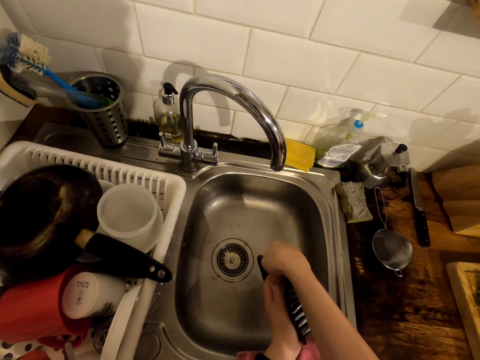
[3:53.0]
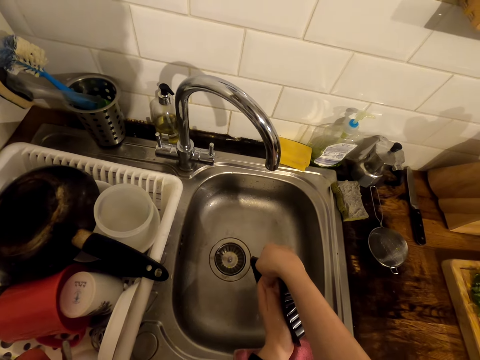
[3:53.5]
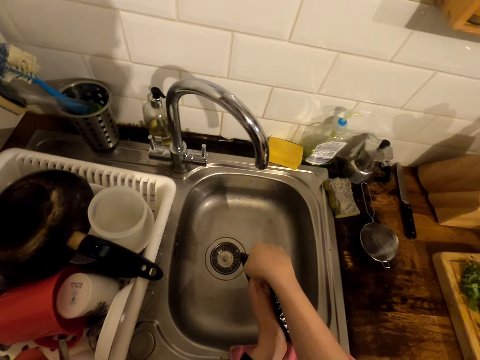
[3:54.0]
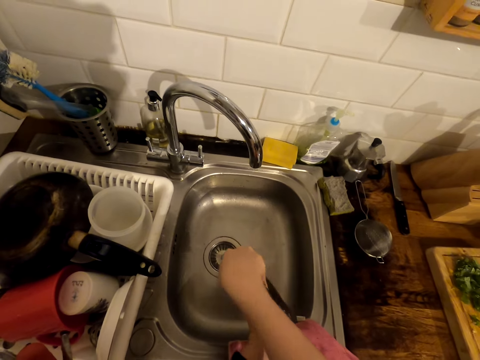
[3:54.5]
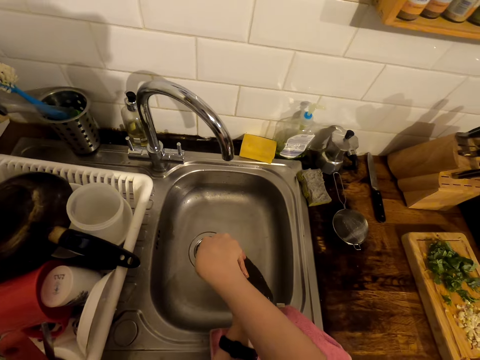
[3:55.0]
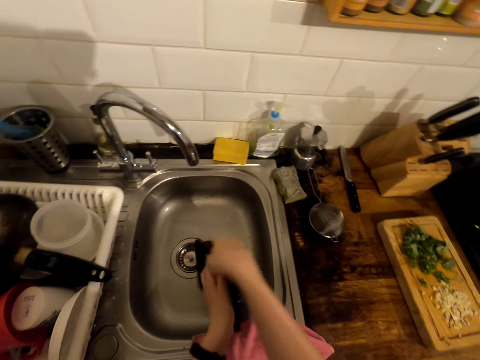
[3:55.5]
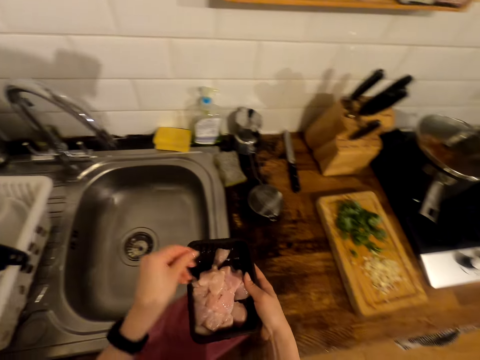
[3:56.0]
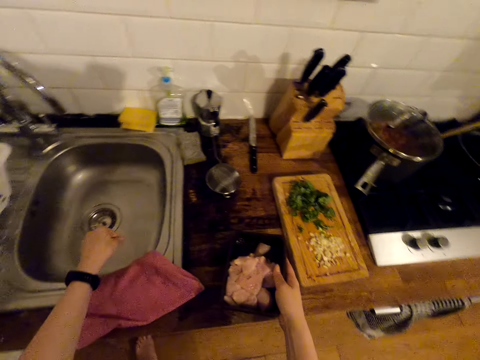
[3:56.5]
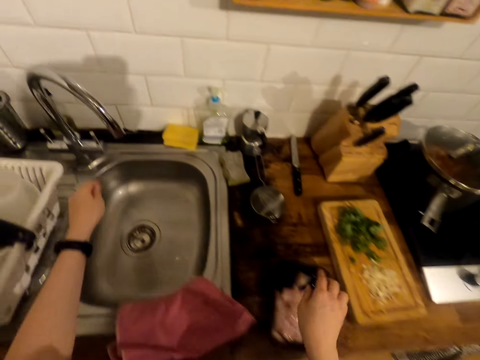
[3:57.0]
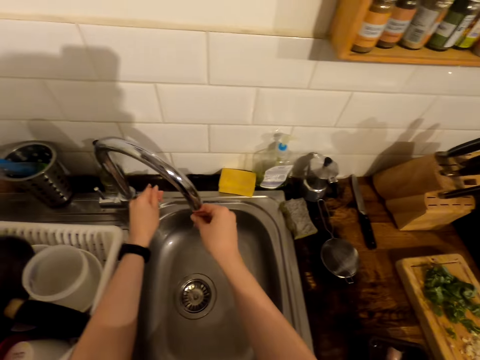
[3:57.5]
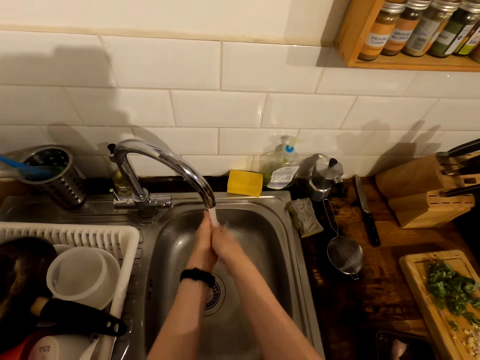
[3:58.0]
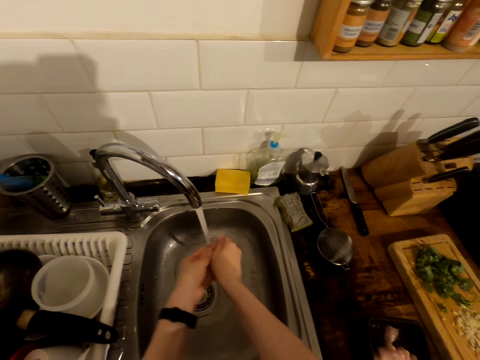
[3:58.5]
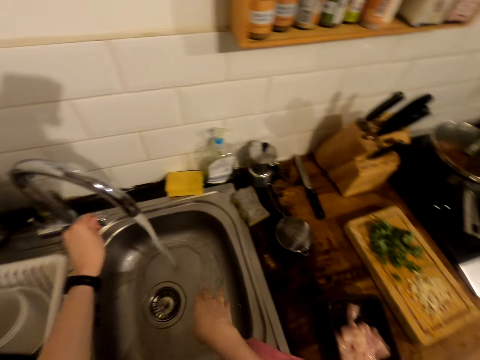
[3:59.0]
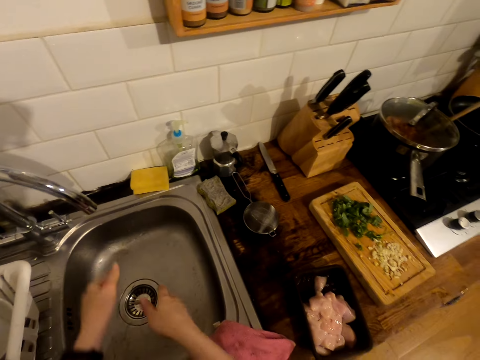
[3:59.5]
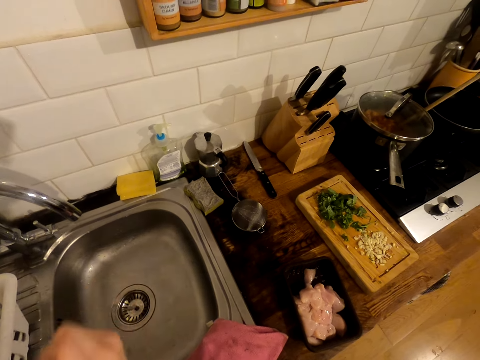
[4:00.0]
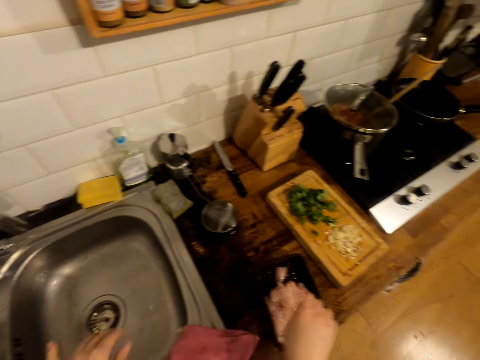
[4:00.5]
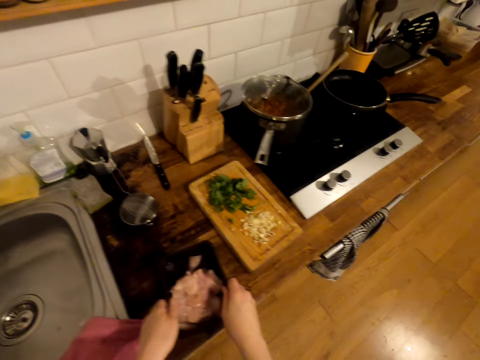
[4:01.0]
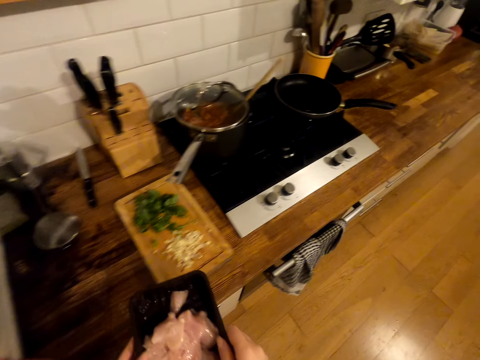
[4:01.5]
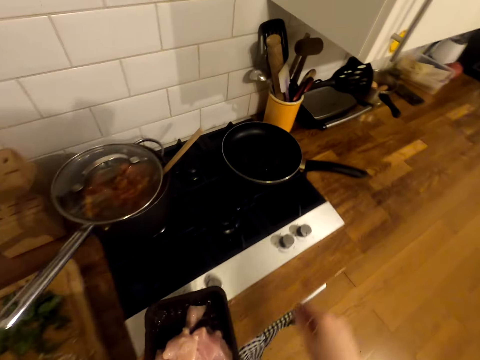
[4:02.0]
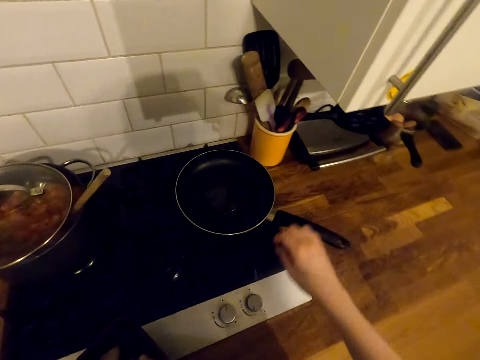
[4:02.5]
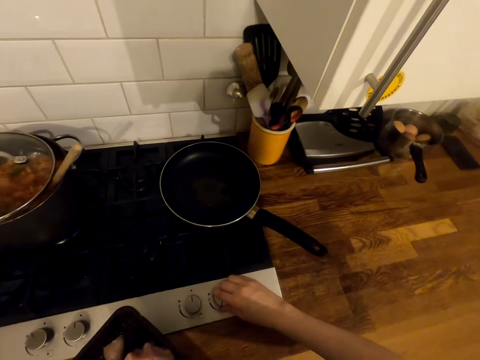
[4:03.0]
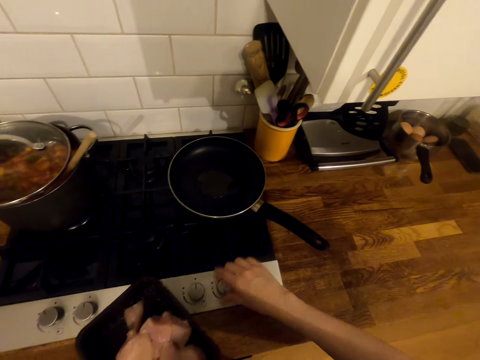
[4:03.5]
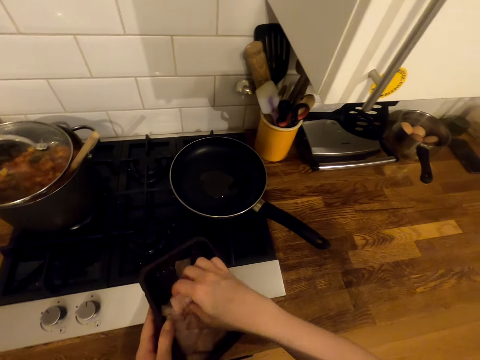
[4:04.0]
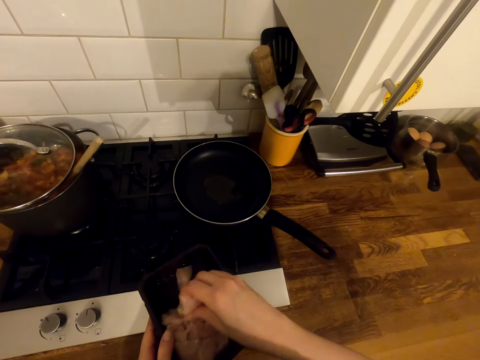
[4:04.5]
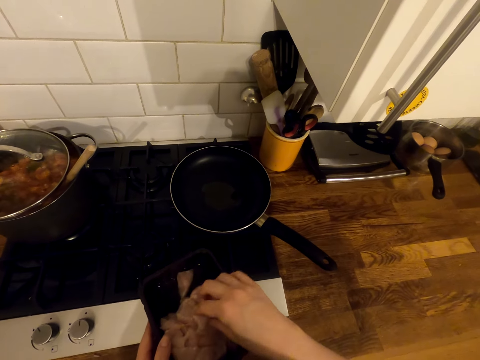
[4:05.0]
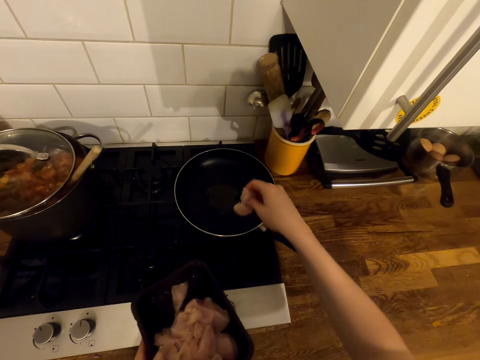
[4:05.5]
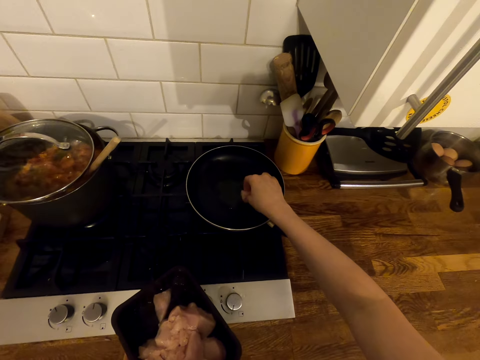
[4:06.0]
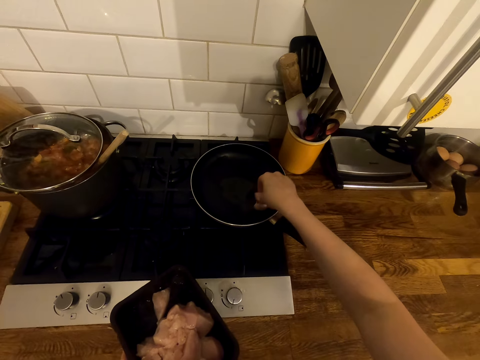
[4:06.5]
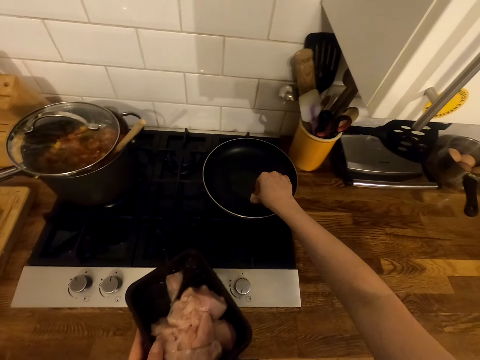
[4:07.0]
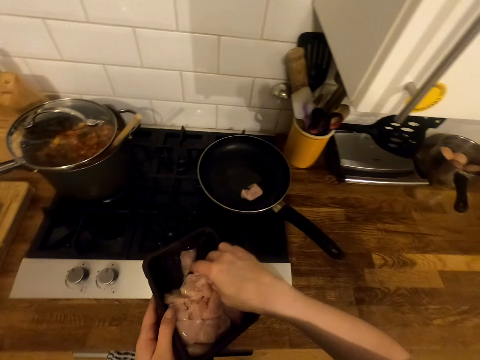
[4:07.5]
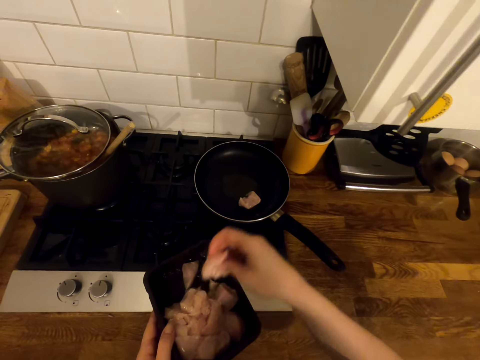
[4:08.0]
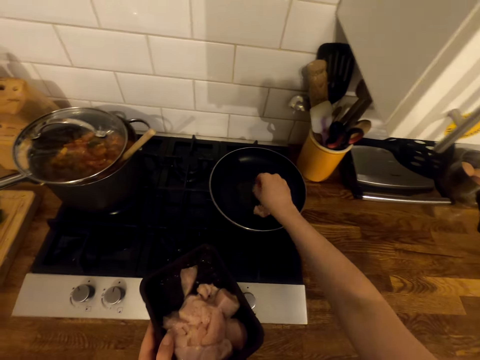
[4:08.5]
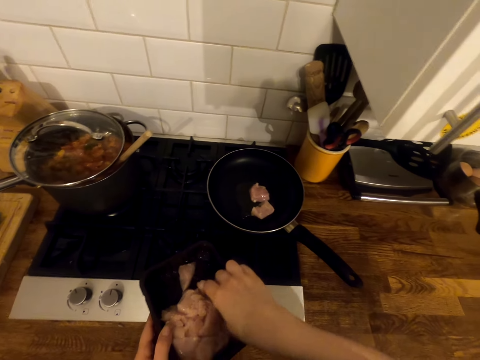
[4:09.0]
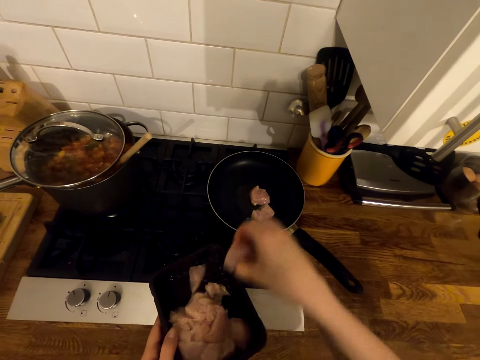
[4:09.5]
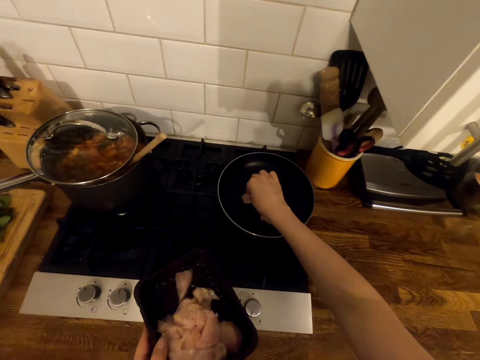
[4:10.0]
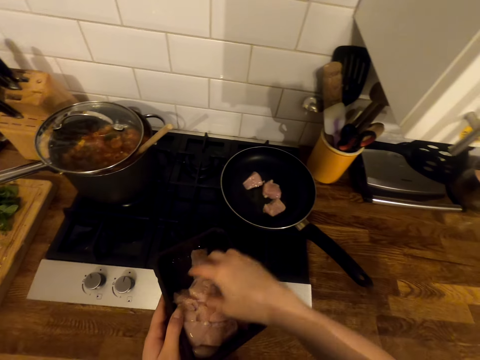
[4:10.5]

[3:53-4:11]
The camera wearer puts the disposable plate with meat on the table. They open the sink tap. They wash the hands in the sink. They close the sink tap. They pick the disposable plate with meat from the table. They walk around. They put on the gas cooker. They regulate the gas. They put the meat in the frying pan.

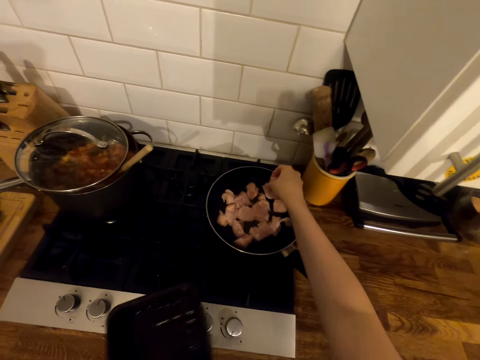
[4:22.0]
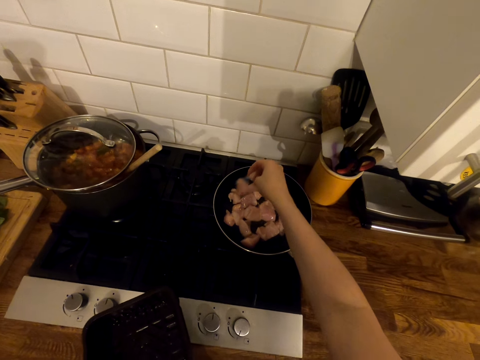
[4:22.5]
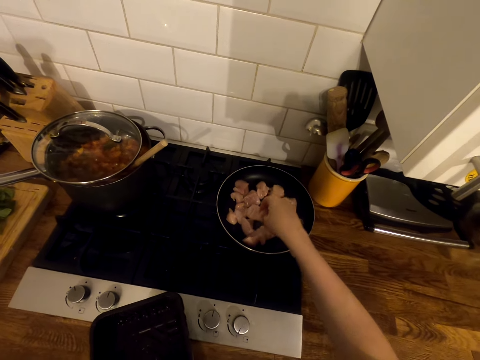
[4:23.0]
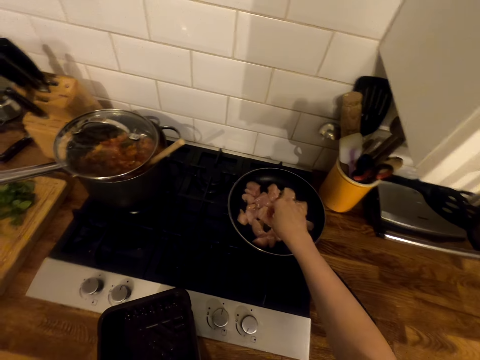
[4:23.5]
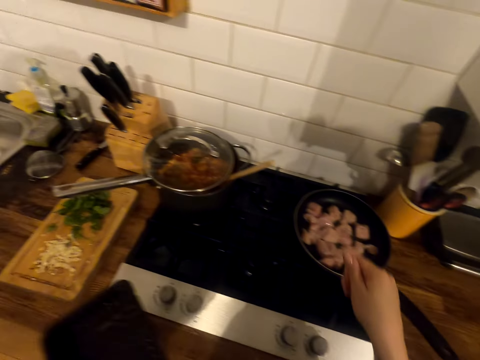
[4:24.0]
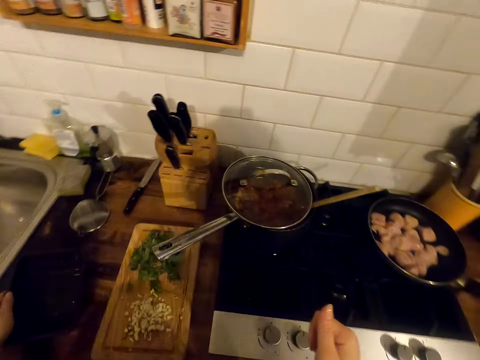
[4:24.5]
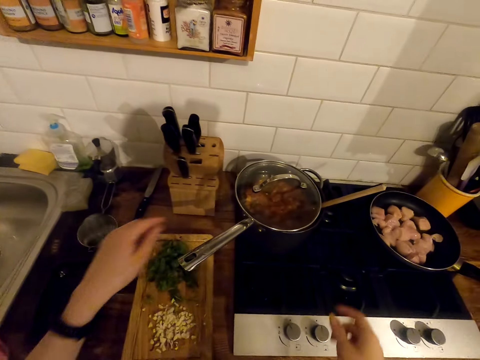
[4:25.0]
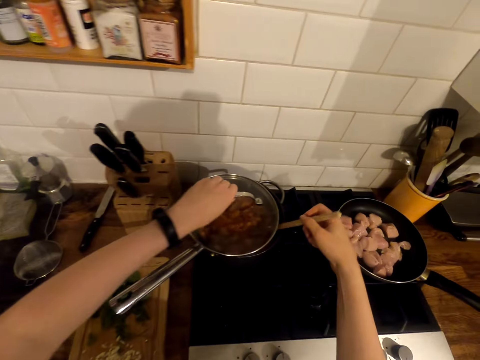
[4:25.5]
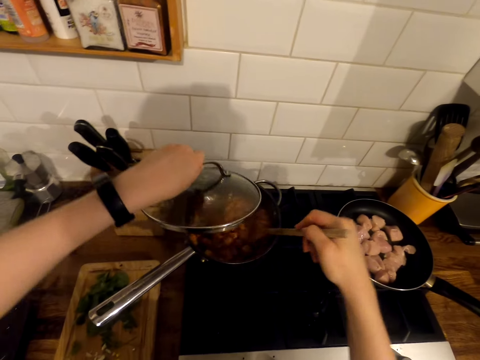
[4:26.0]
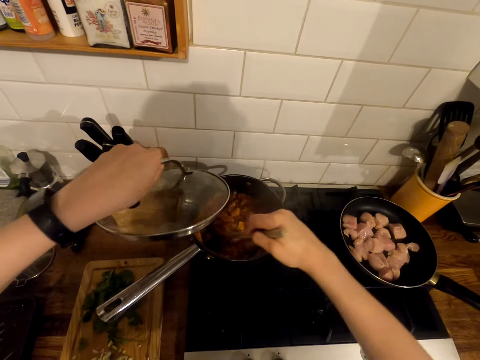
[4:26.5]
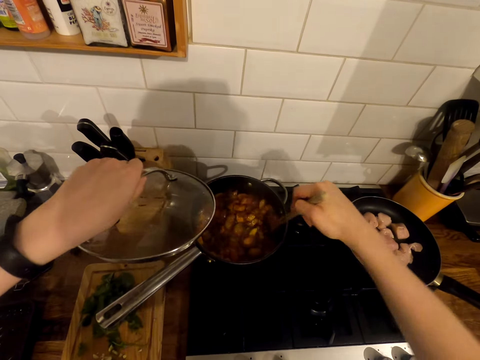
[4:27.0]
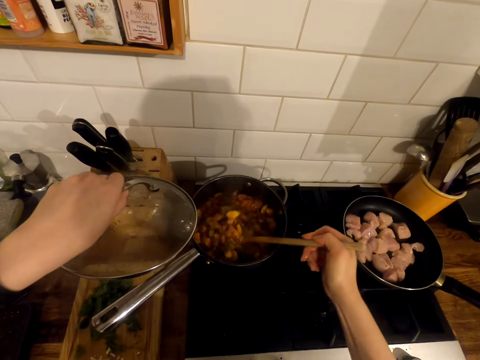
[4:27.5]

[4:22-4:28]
The camera wearer puts the disposable plate on the table. They open the lid of a cooking pot. They stir the stew in the cooking pot.

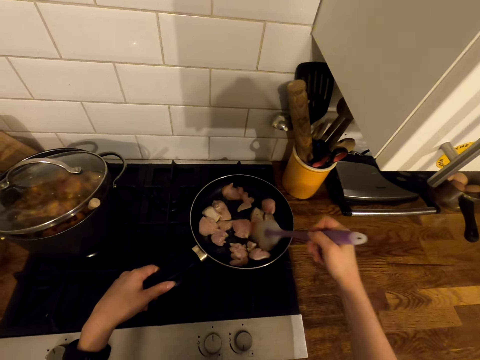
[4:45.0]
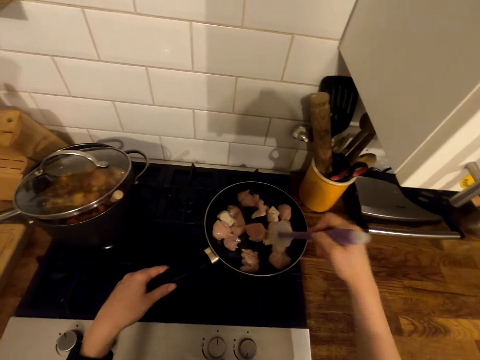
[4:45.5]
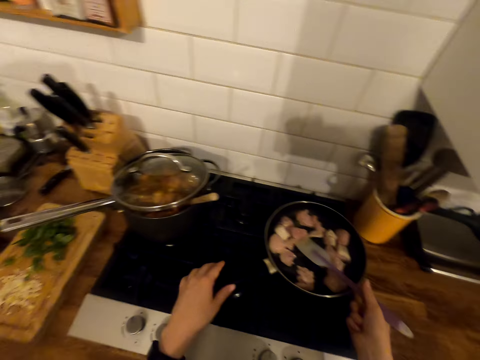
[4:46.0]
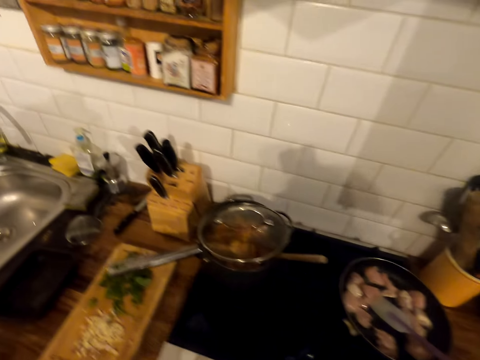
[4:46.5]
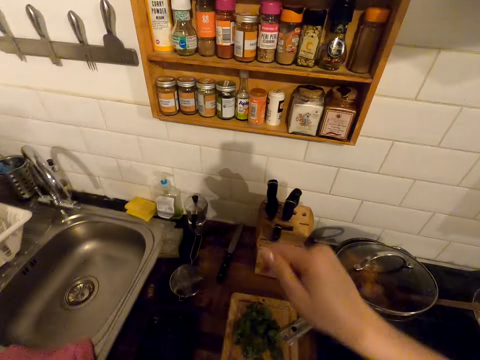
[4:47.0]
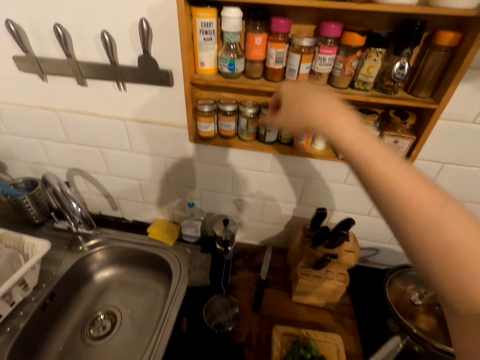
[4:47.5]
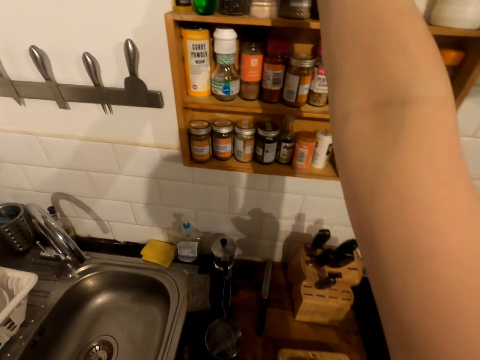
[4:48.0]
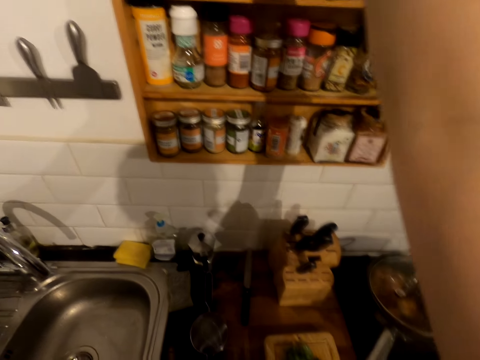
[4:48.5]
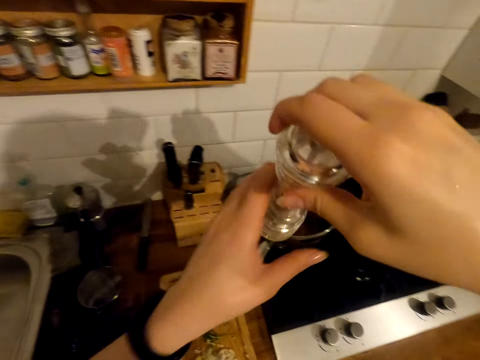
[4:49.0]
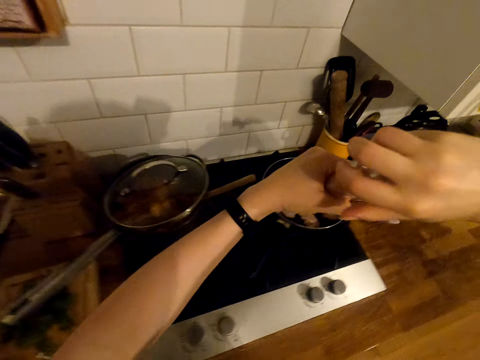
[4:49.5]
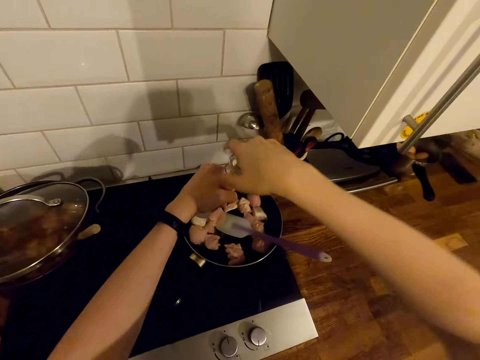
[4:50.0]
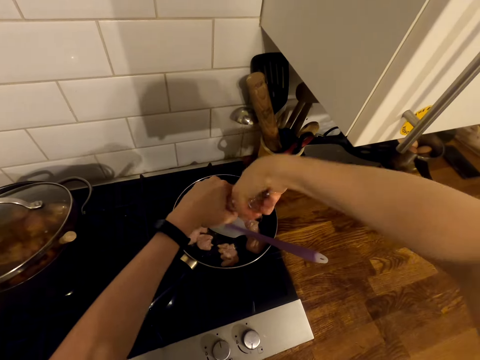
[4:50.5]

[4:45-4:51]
The camera wearer walks around. They pick the bottle from the shelf. They rotate the lid of the bottle.
